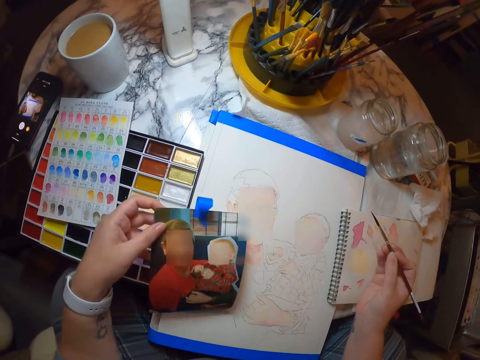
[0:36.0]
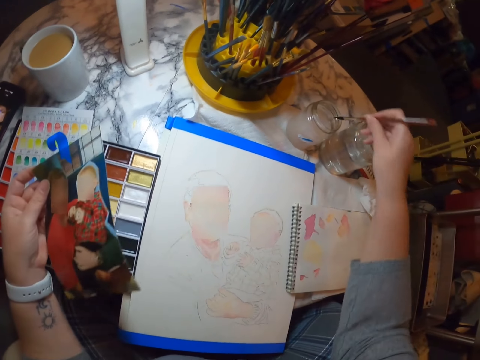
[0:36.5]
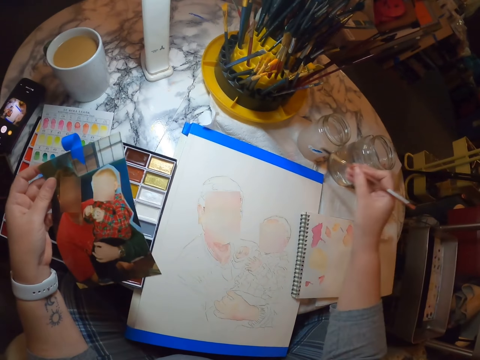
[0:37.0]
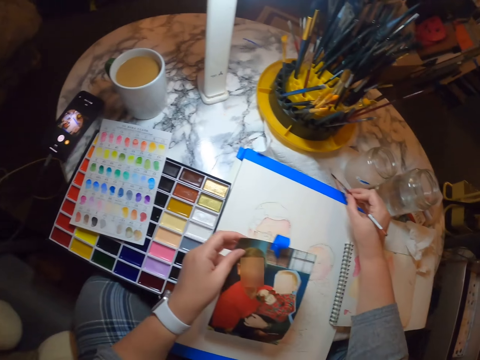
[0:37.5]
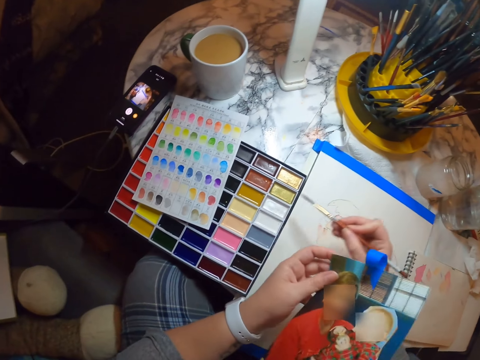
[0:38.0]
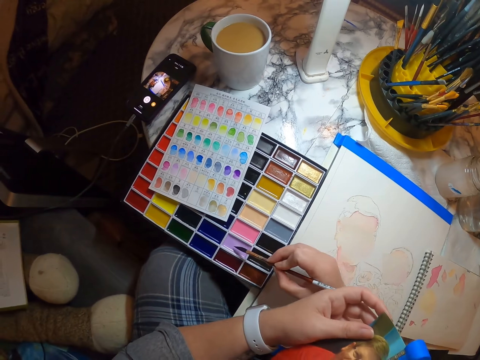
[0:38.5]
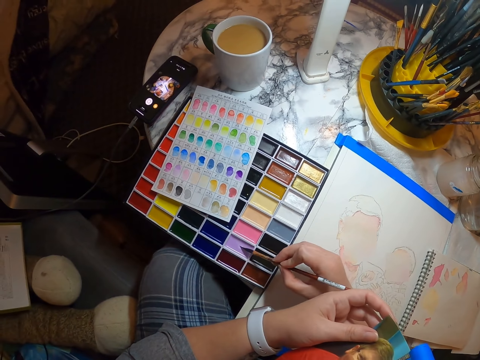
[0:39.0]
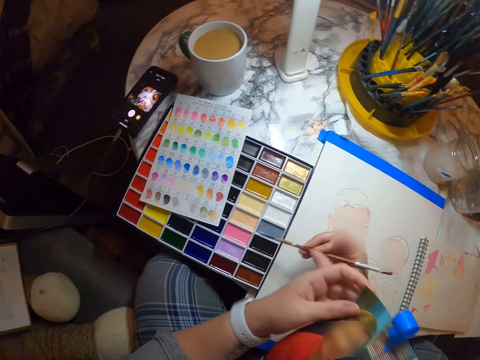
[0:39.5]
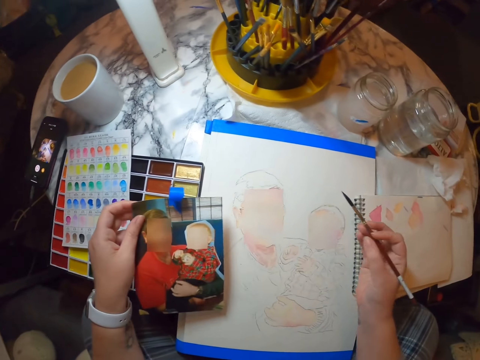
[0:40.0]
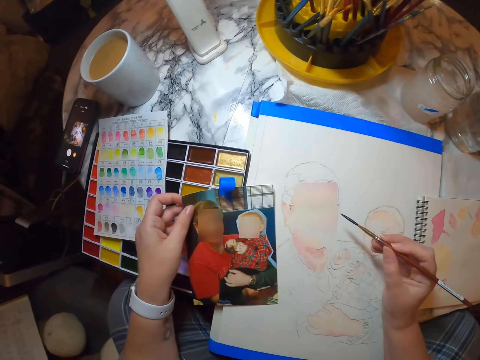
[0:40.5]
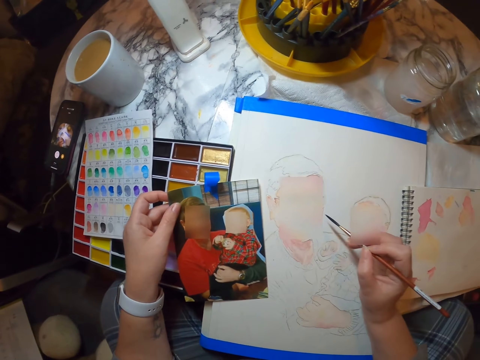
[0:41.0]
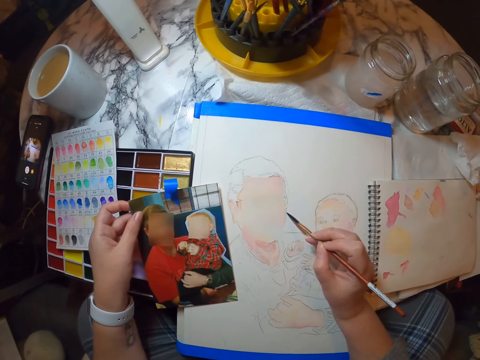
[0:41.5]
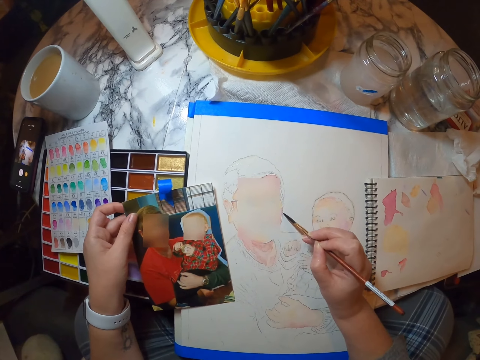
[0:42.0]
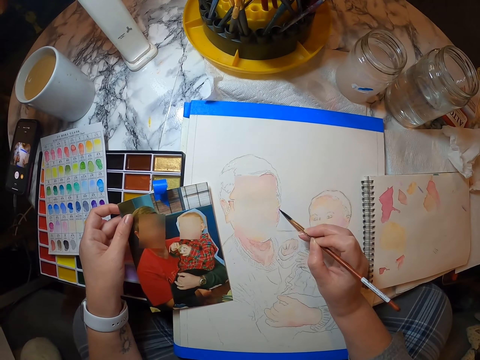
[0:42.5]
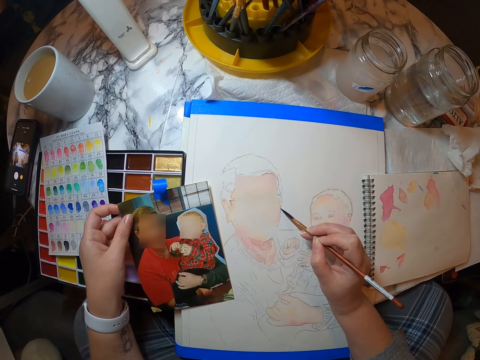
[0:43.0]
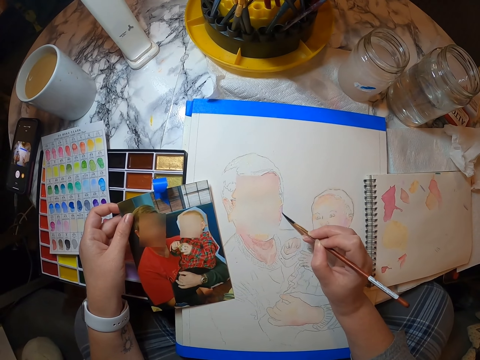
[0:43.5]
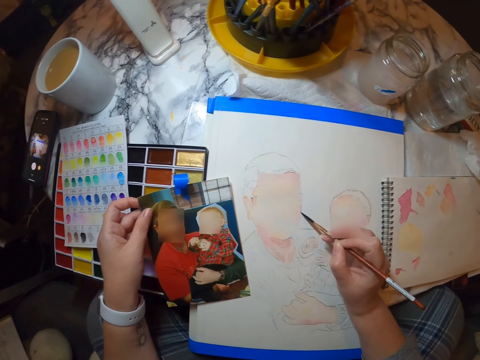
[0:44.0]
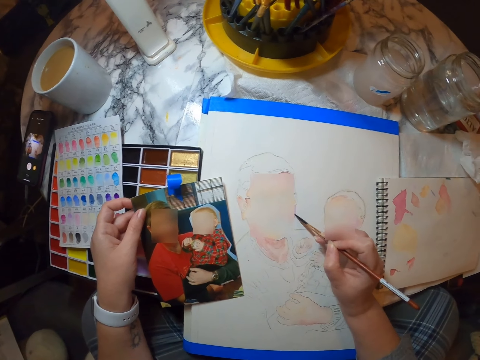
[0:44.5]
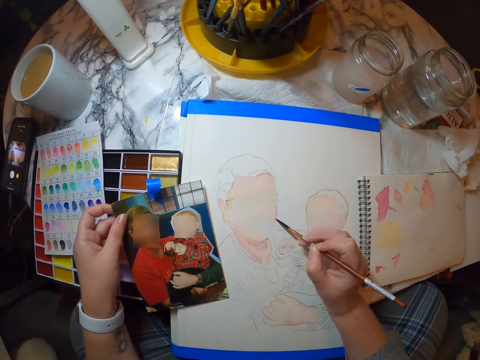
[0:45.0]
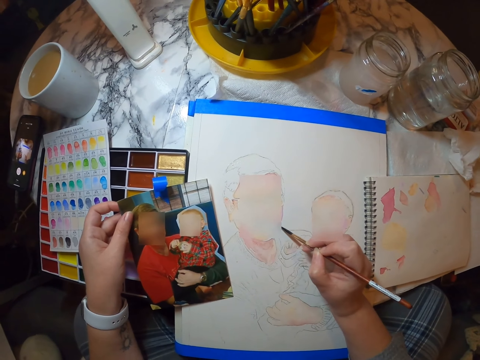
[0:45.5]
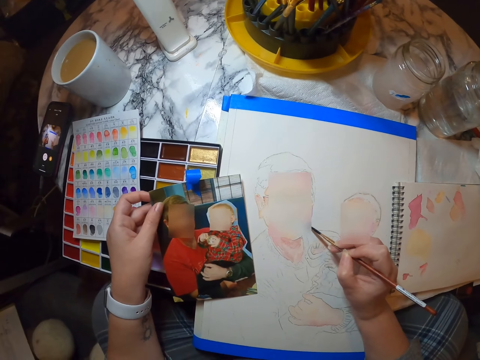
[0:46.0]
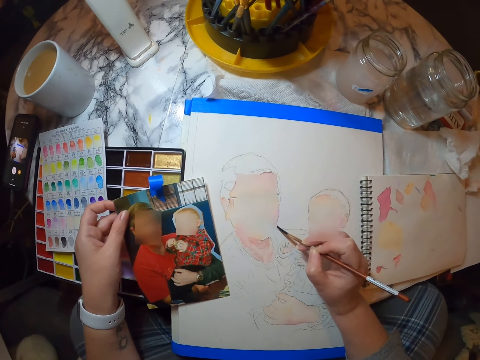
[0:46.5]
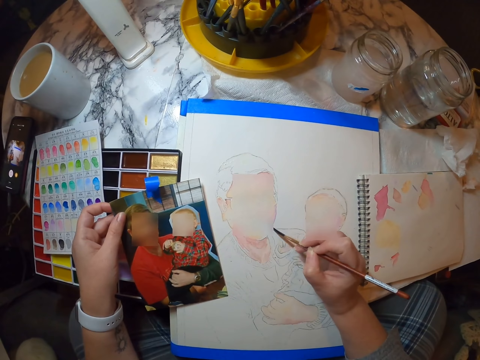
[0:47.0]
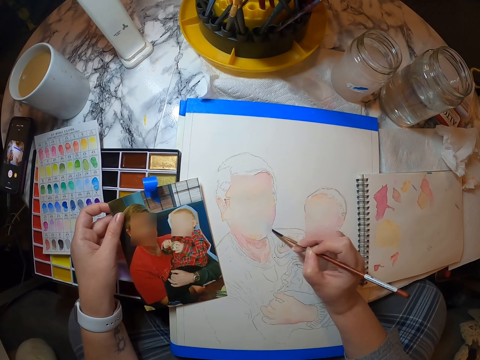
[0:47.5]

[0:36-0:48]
The camera wearer dips the paint brush in water. They lay the brush on paper. They dip the brush in paint. They paint the picture in the painting book.

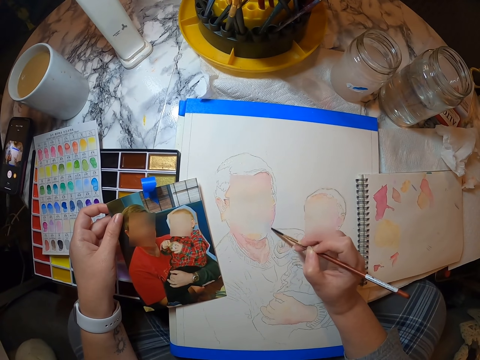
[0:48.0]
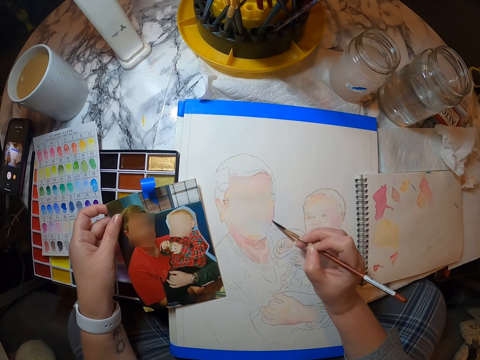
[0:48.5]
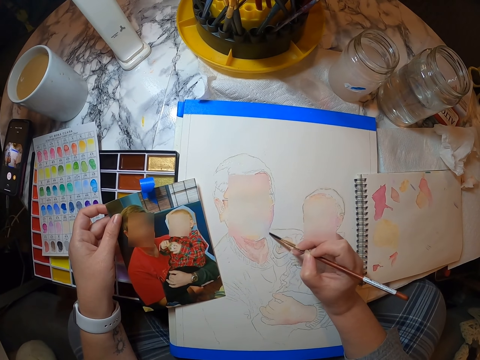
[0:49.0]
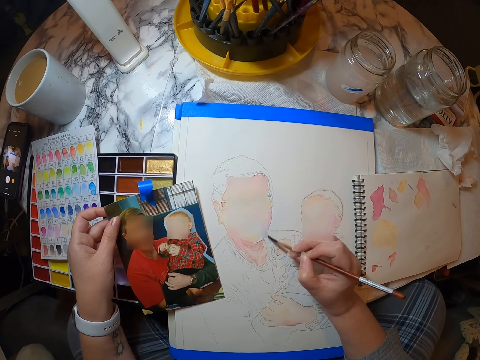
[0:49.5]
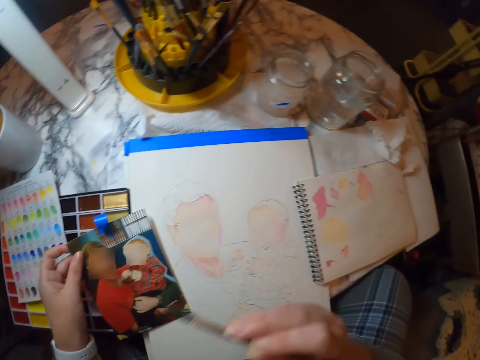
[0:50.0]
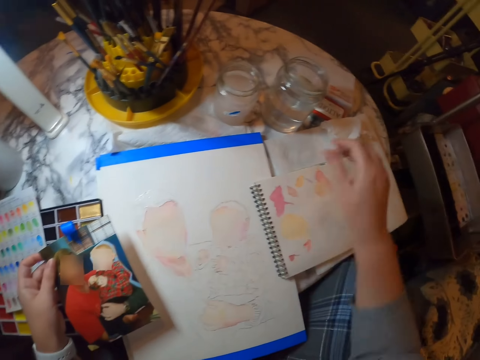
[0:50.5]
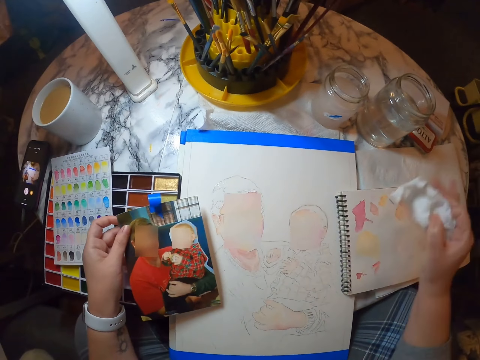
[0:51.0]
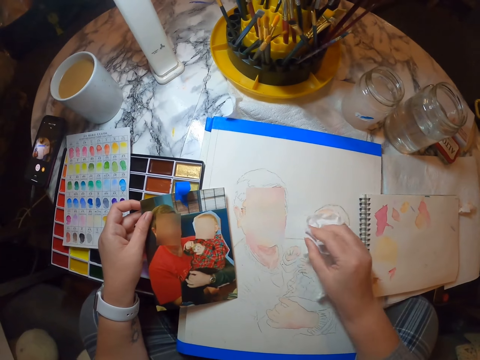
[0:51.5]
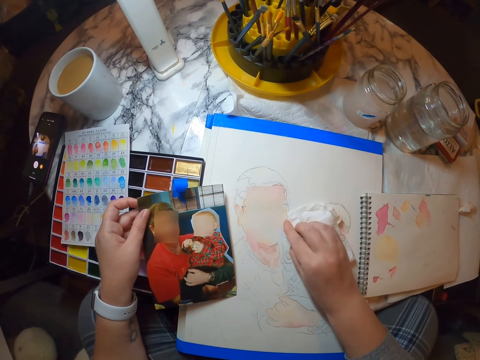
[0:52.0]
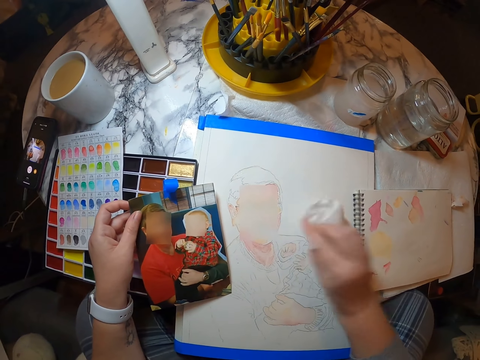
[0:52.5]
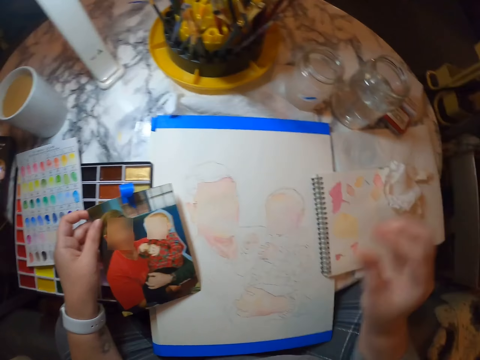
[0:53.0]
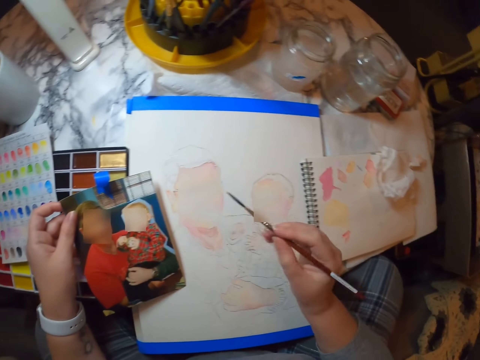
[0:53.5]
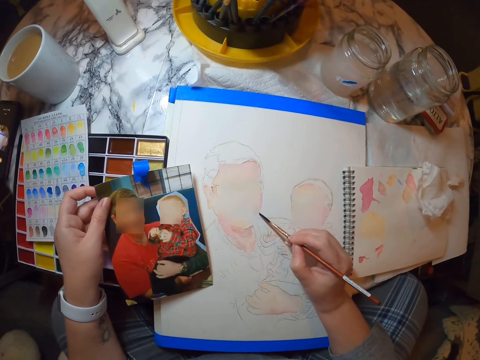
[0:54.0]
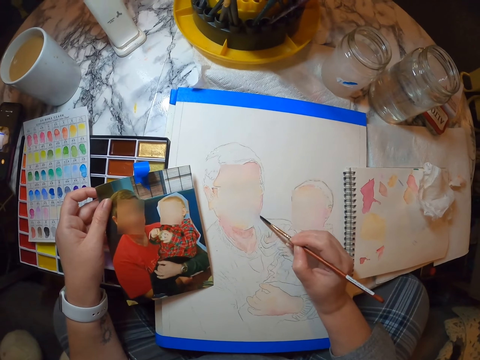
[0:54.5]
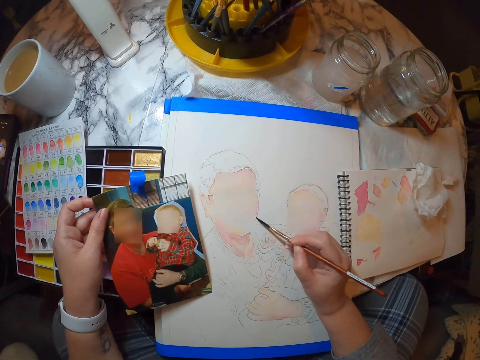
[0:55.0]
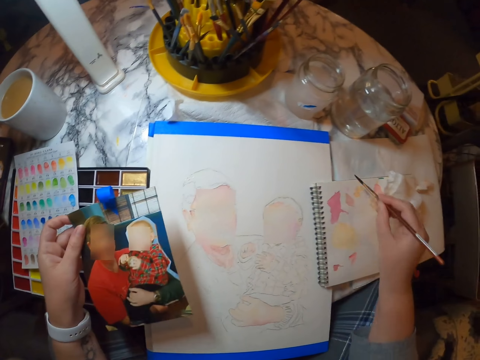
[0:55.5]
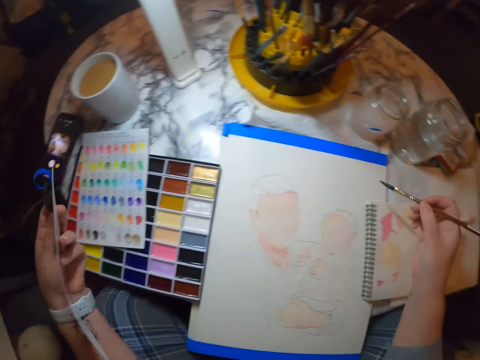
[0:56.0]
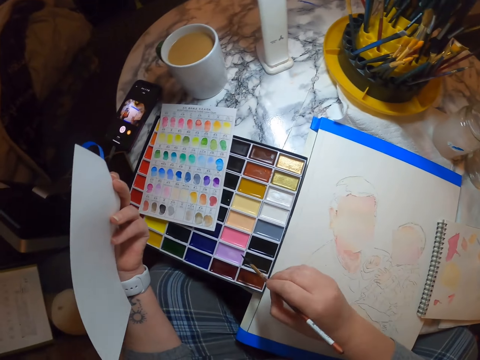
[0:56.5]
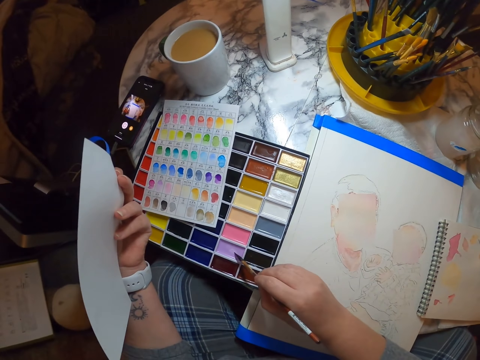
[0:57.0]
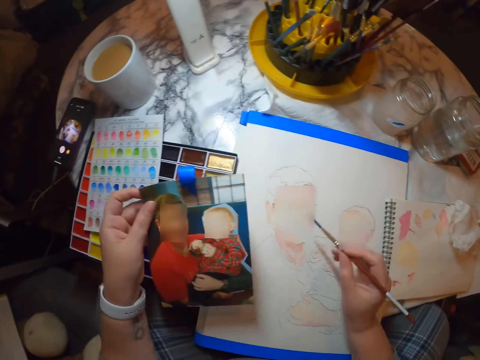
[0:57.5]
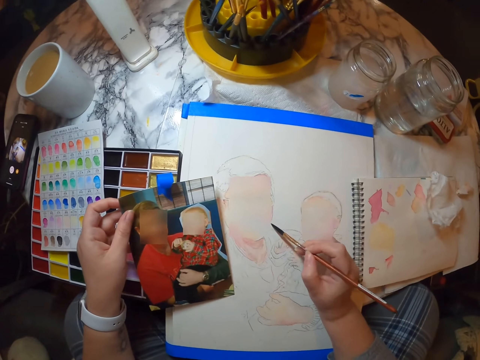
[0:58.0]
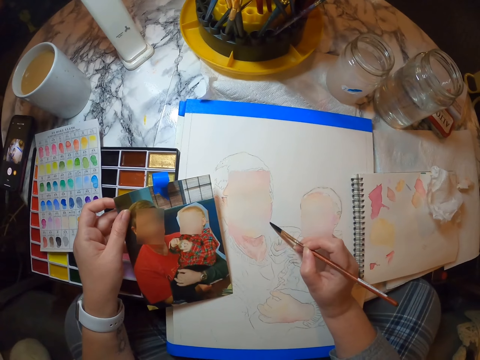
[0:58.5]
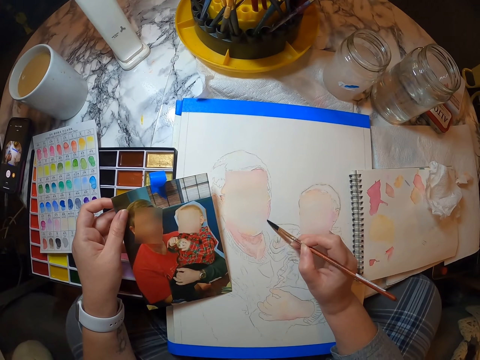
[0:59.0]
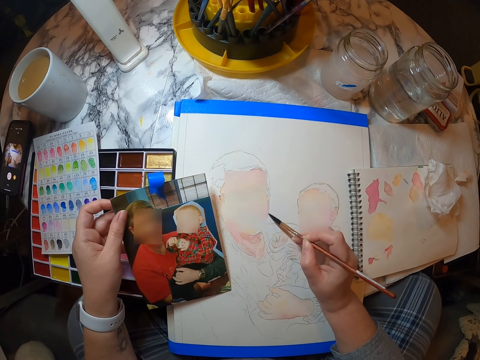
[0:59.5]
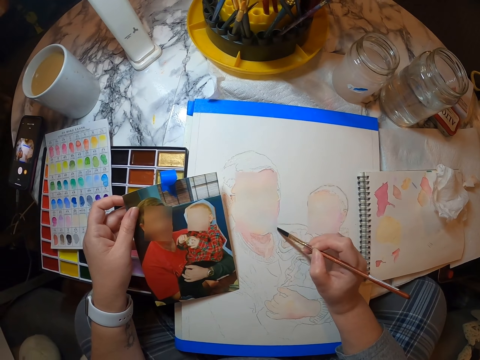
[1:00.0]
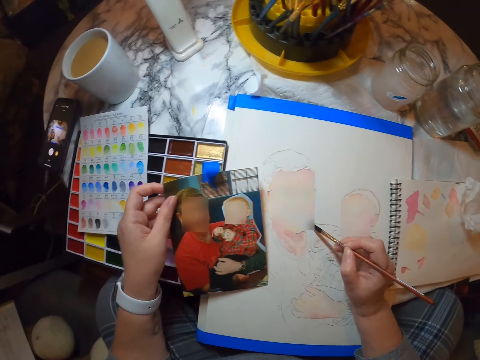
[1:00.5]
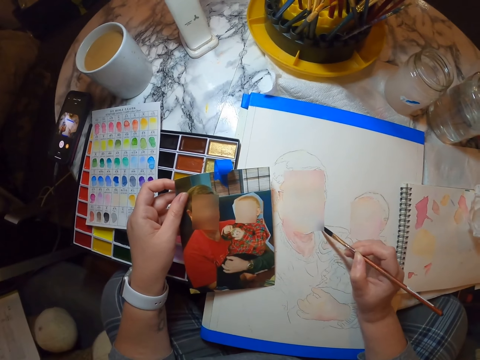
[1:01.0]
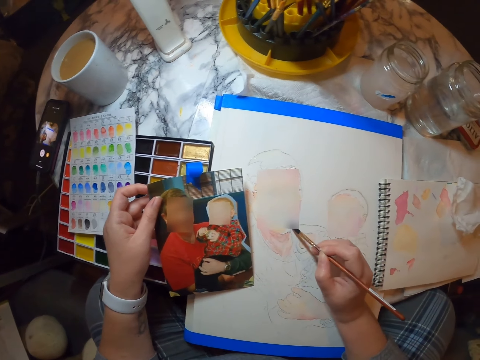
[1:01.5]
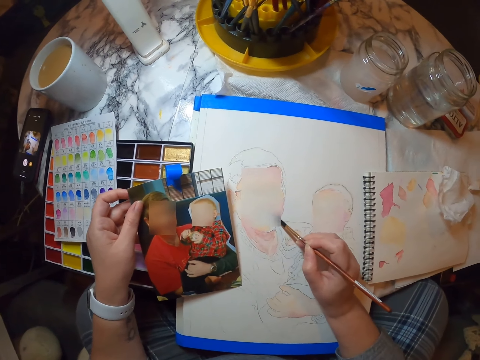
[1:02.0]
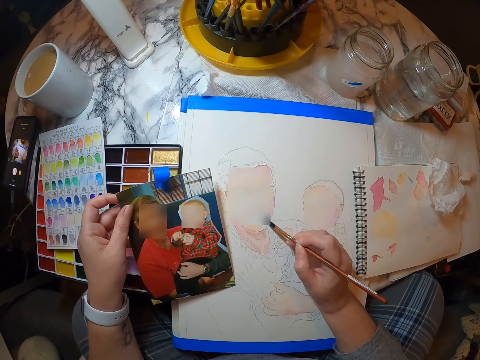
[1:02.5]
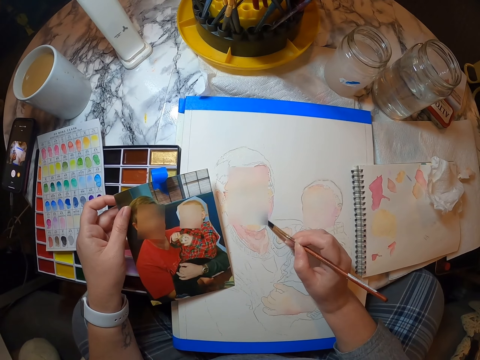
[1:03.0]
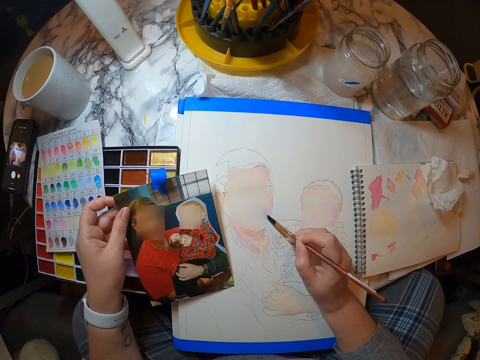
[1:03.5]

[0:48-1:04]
The camera wearer puts the brush on his mouth. He picks up a tissue. He rubs the painting with the tissue. He puts the tissue aside. He takes the brush from his mouth. He paints the picture in the painting book. He lays the brush on paper. He dips the brush in paint. He paints the picture in the painting book.
